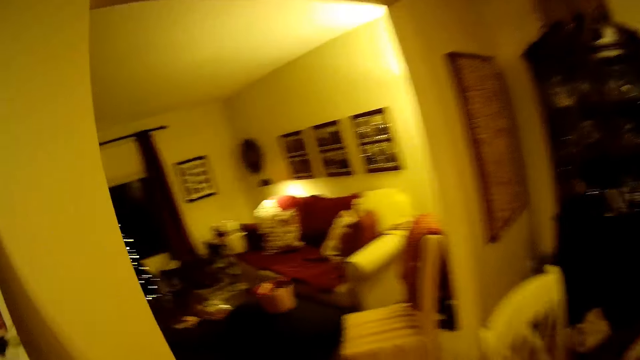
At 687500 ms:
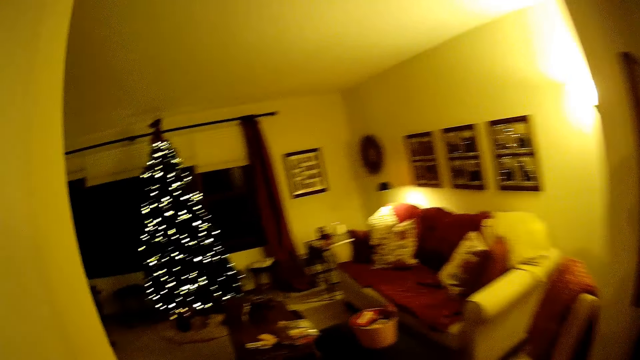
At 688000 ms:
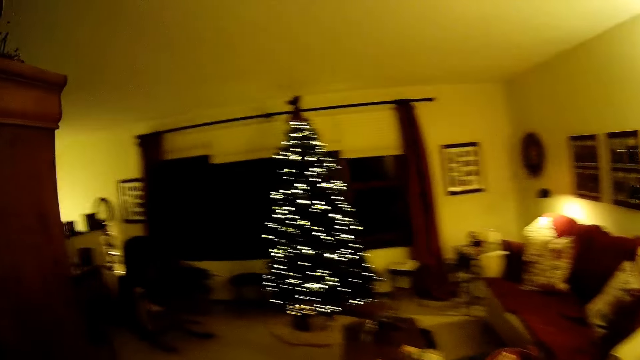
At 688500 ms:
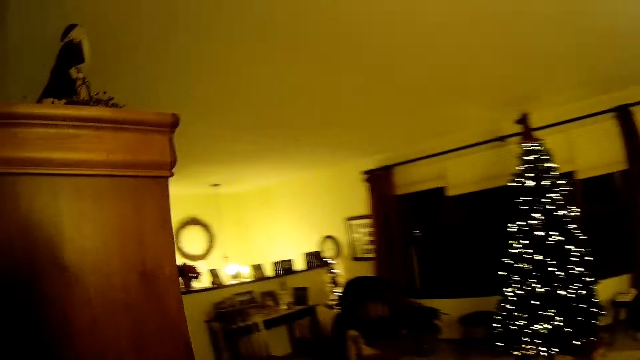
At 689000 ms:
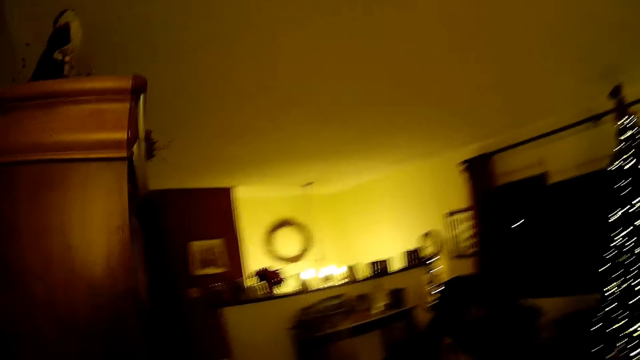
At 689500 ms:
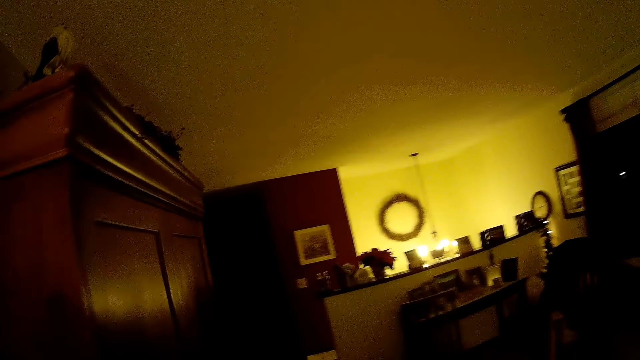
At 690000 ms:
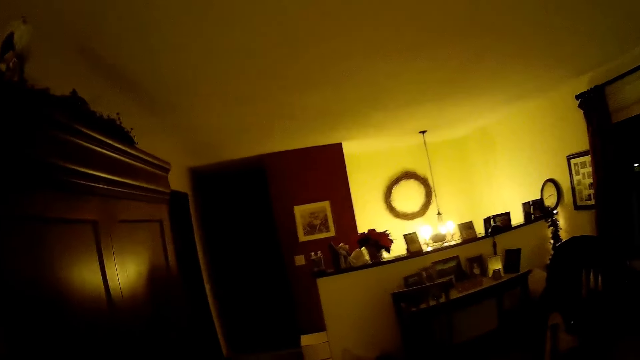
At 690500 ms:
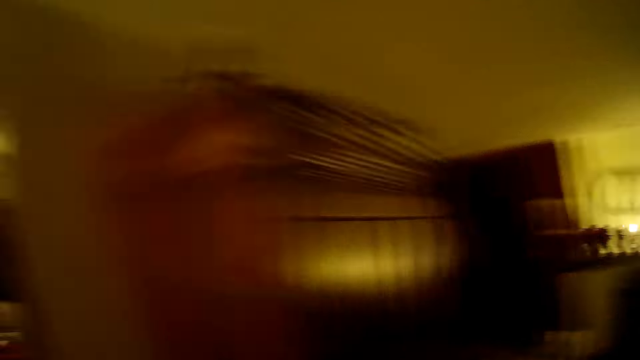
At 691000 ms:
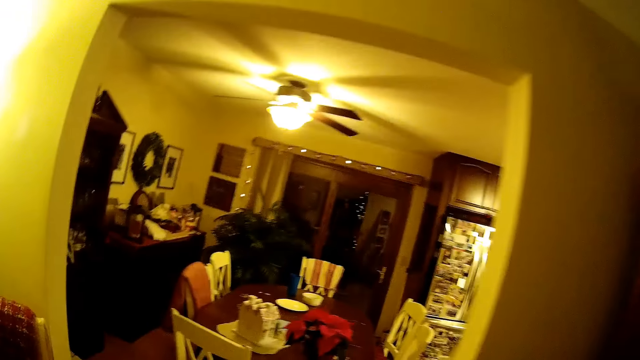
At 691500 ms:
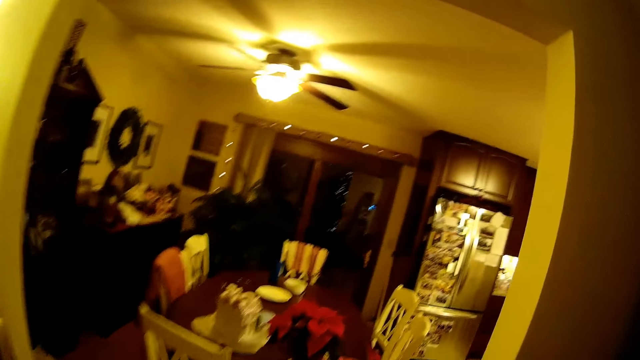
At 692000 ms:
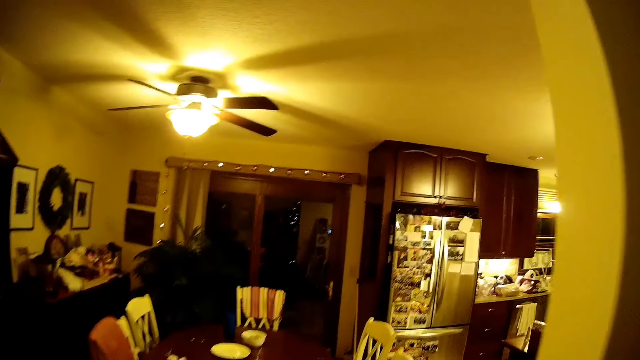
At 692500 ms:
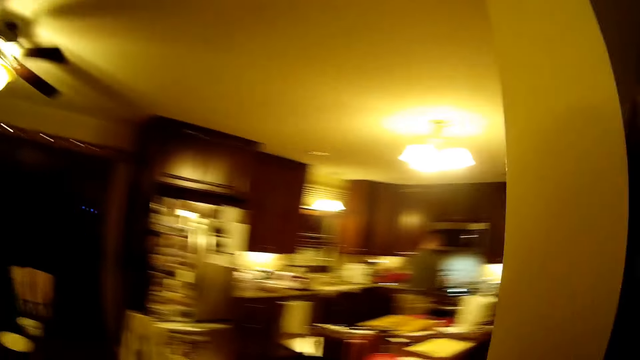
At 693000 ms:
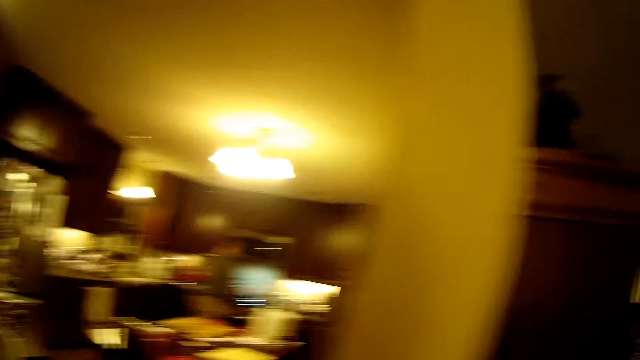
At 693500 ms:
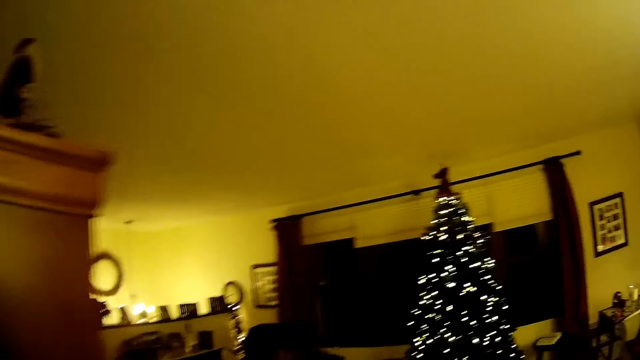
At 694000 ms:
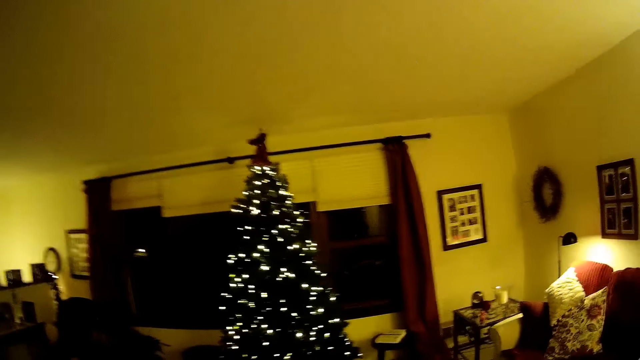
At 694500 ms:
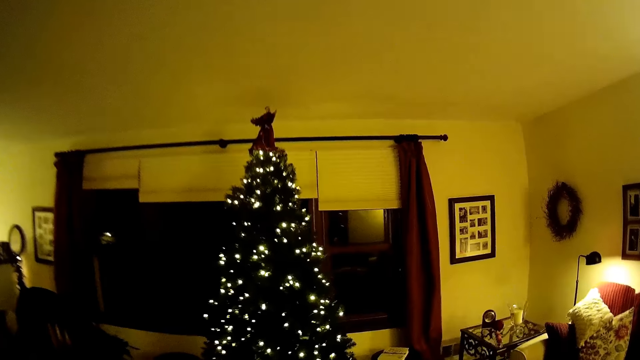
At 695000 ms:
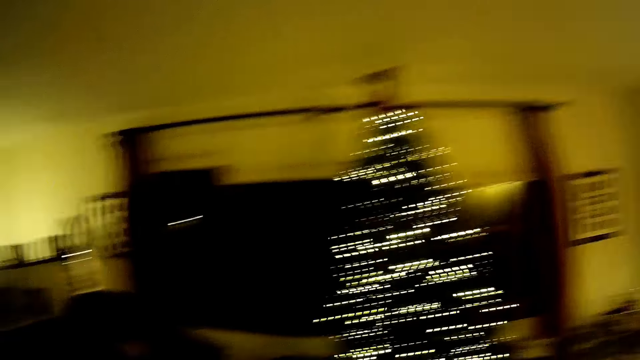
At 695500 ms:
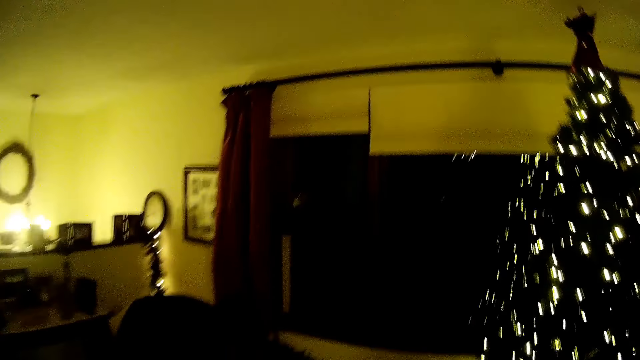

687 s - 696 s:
A person stares in the room.

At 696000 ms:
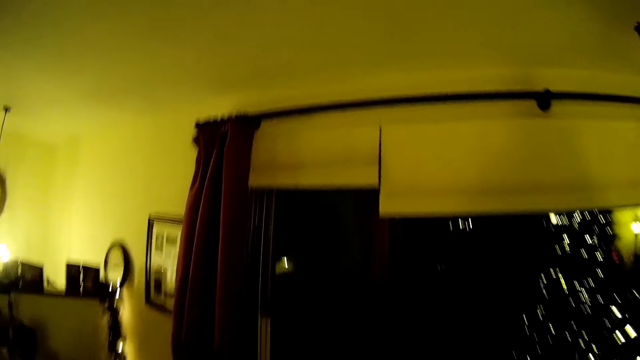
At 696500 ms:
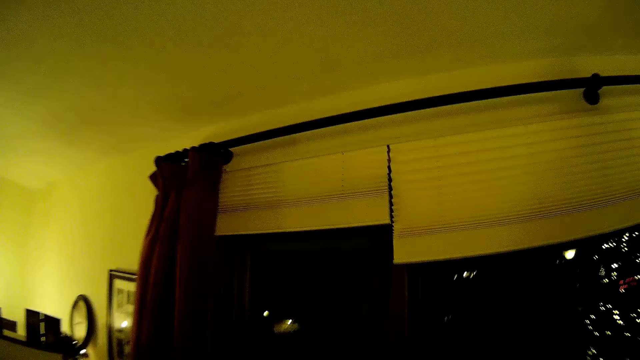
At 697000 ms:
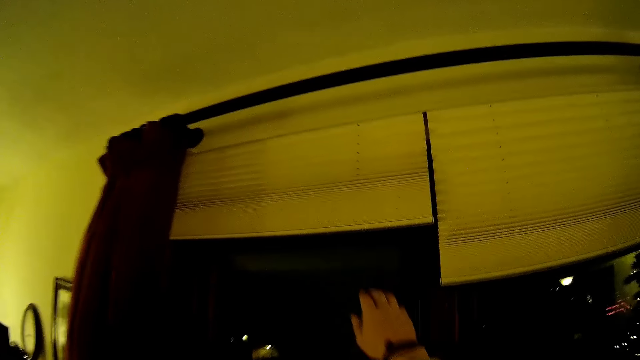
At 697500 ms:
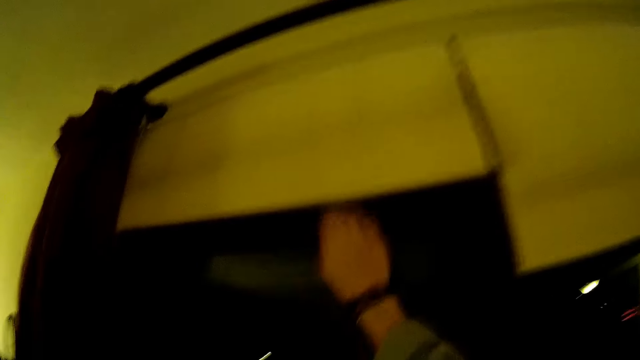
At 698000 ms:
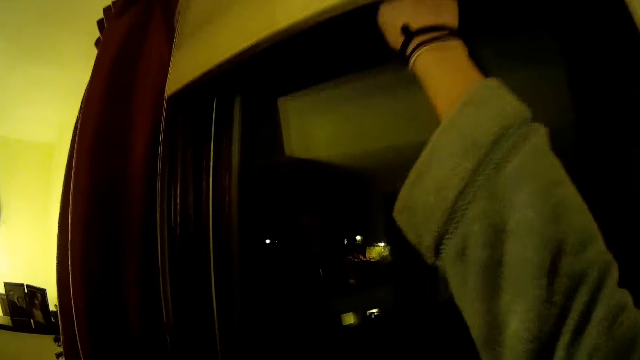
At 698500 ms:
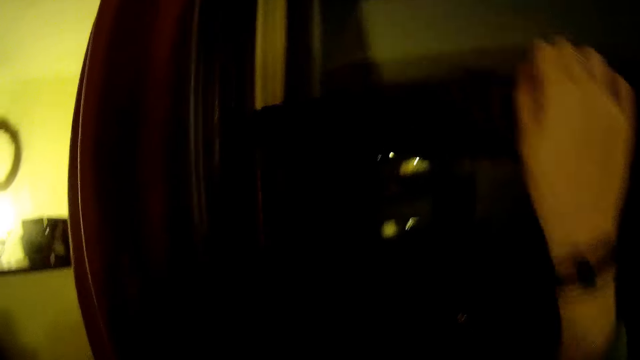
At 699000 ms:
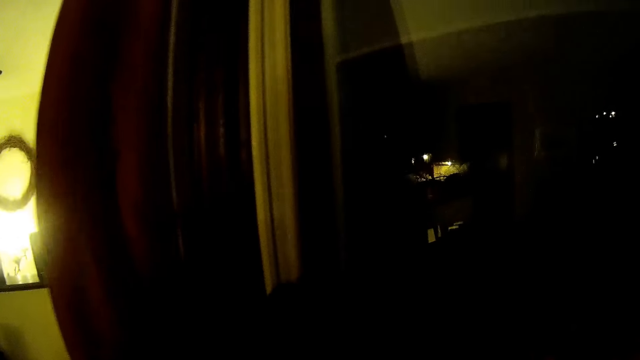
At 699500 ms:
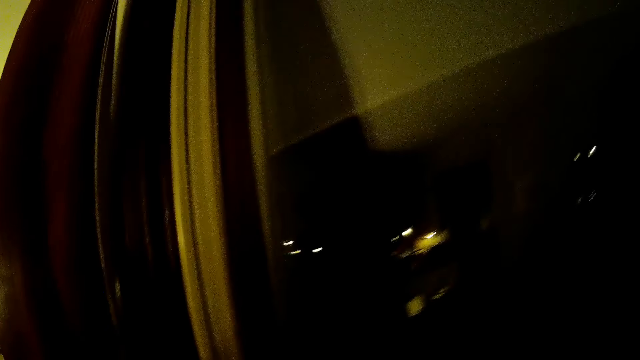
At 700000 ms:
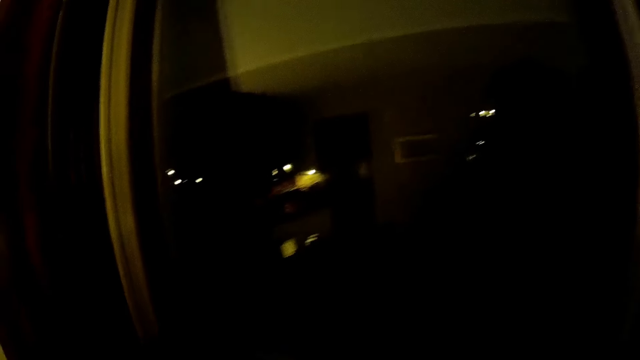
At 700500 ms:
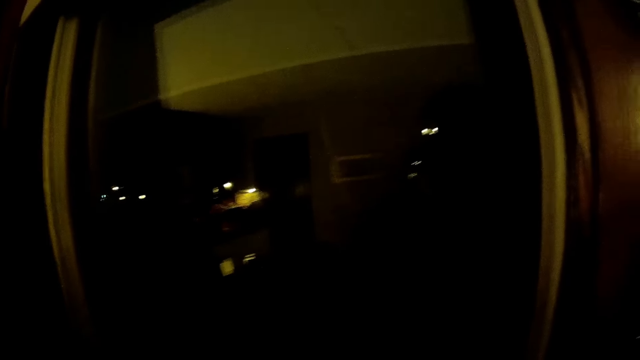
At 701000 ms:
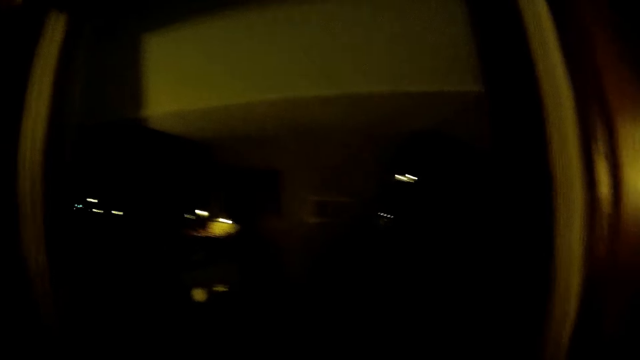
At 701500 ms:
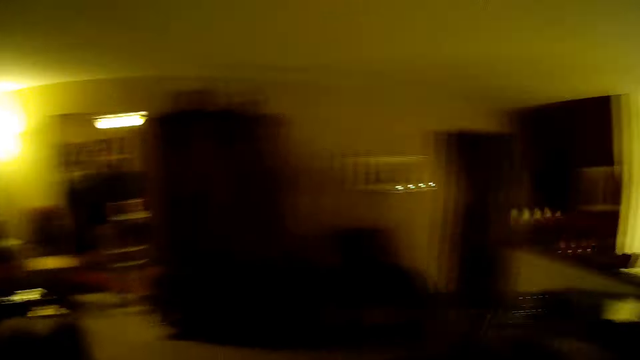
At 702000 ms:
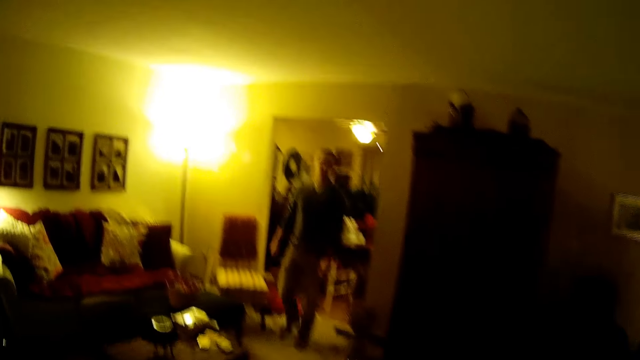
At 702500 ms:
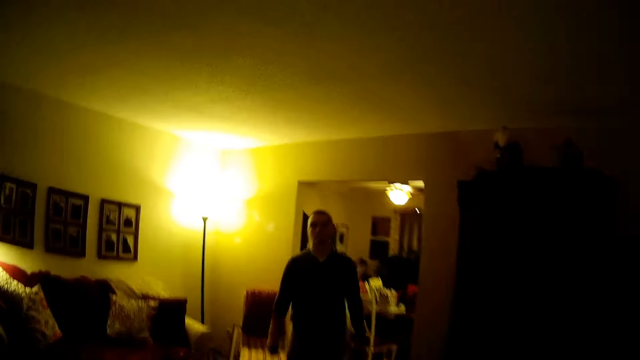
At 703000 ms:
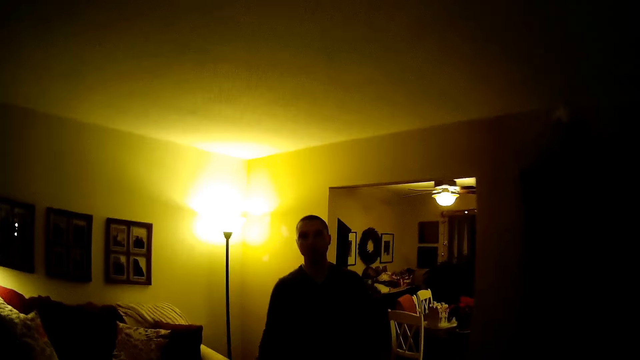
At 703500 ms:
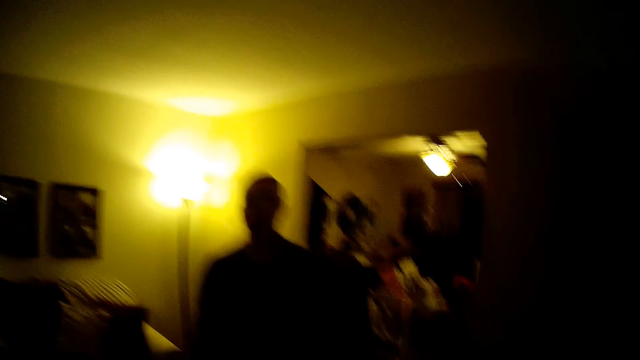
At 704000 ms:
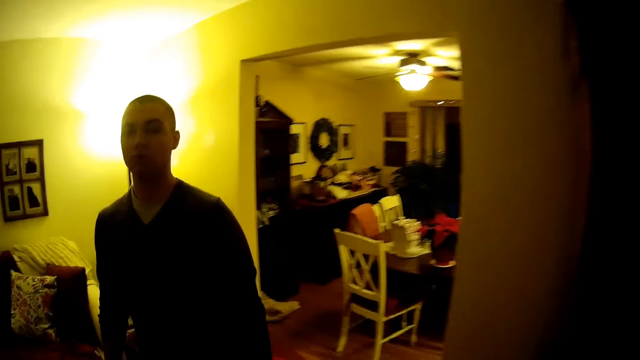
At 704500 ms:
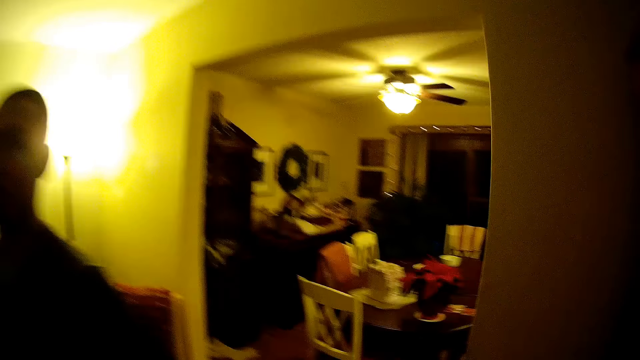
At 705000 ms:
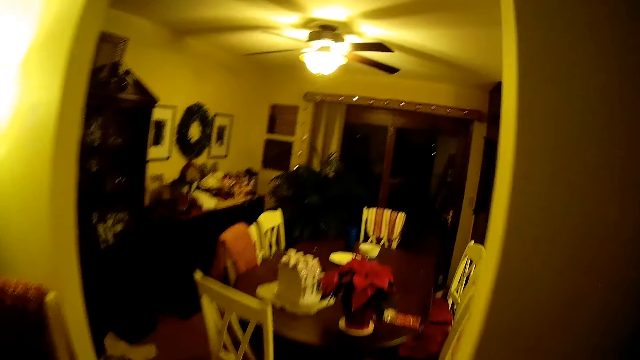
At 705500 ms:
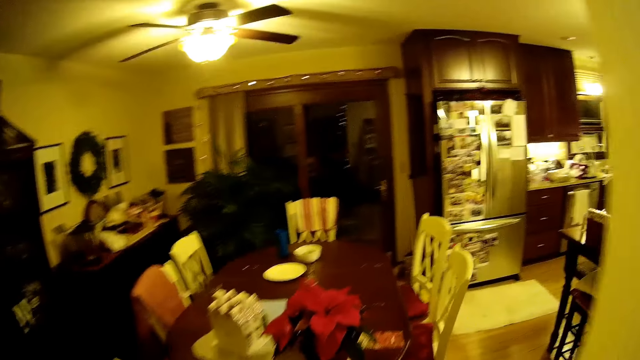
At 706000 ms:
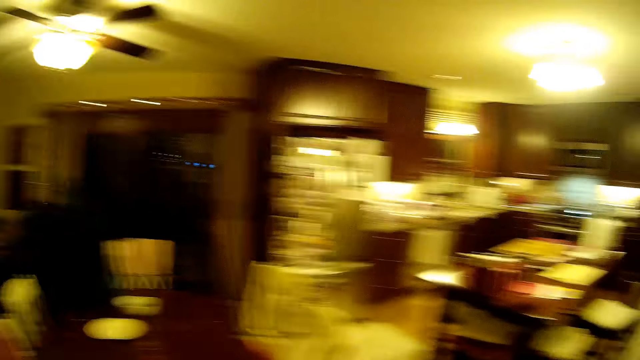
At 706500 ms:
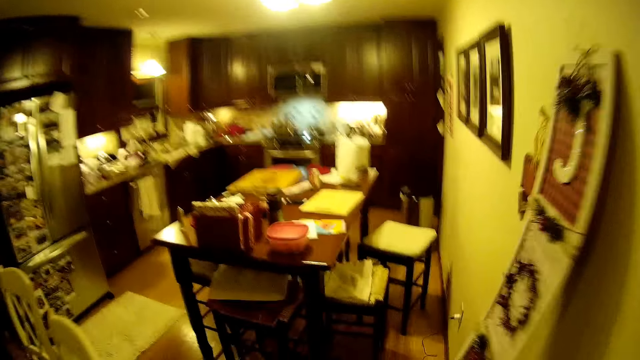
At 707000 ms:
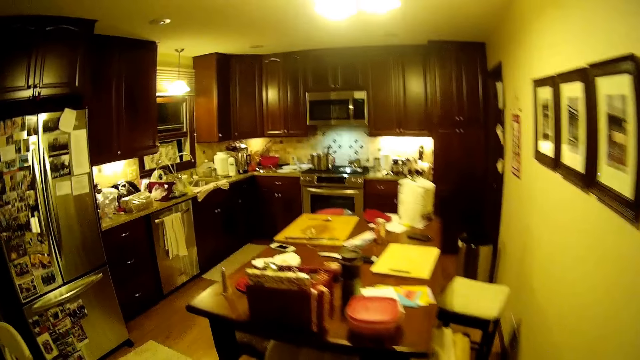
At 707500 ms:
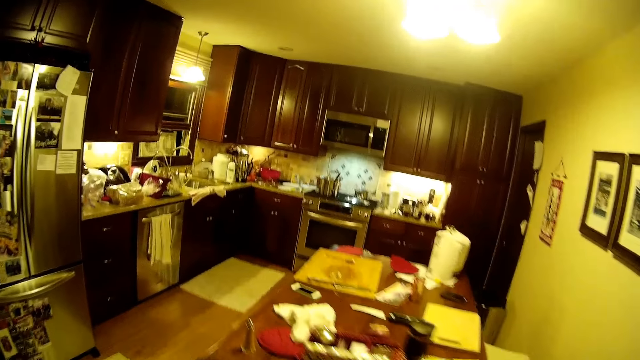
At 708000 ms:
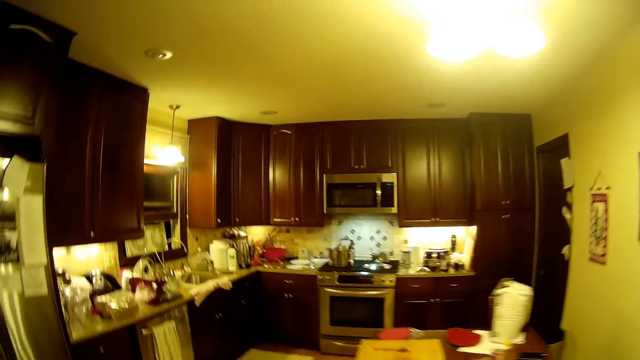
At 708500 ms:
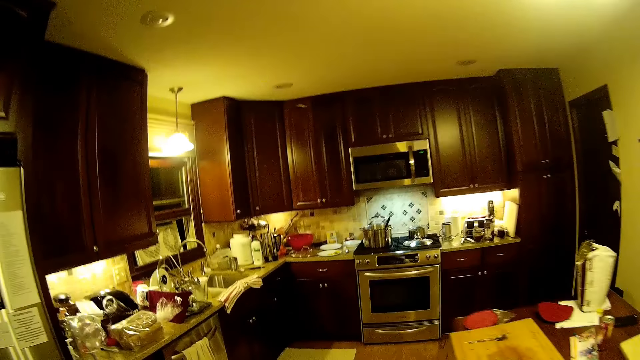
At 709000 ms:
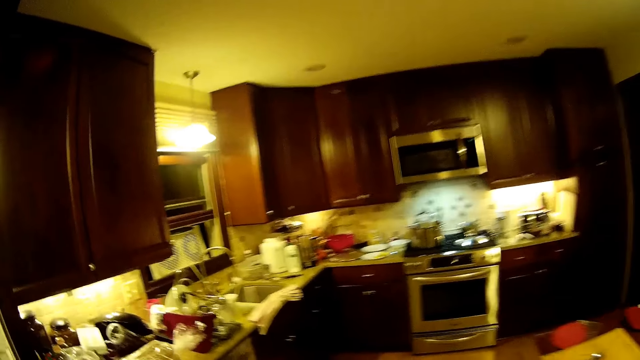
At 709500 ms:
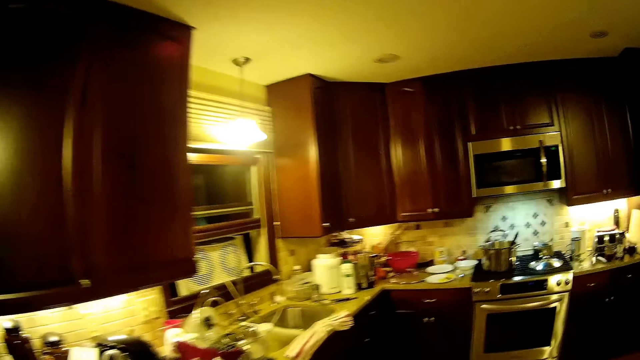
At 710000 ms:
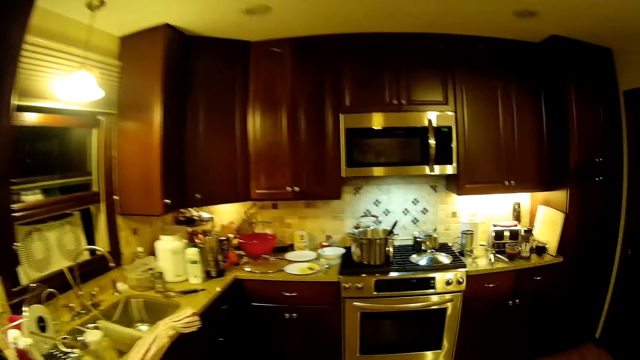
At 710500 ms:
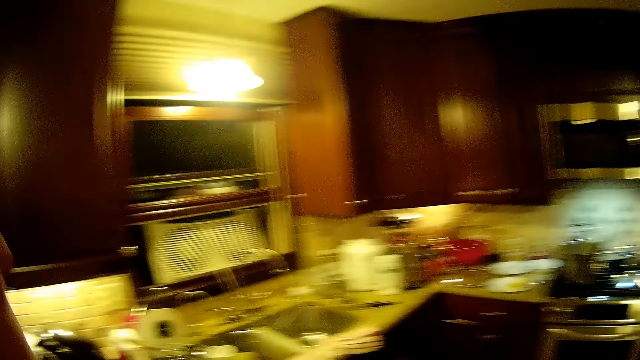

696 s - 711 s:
The camera wearer closes the window. A person opens a cupboard in the room. The camera wearer walks in the room.
